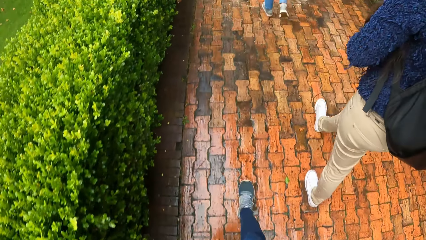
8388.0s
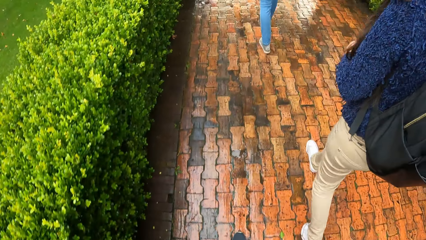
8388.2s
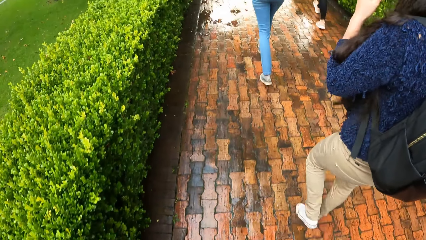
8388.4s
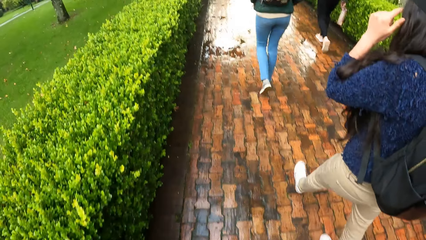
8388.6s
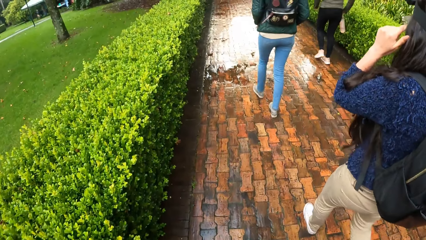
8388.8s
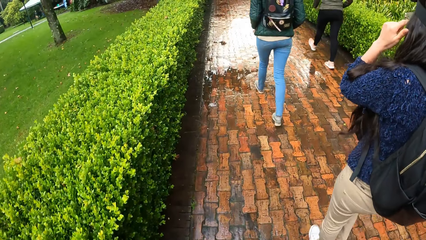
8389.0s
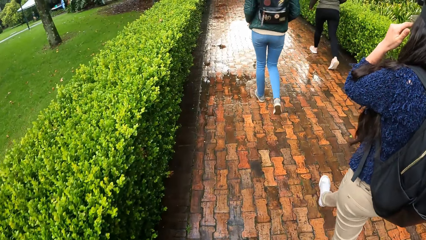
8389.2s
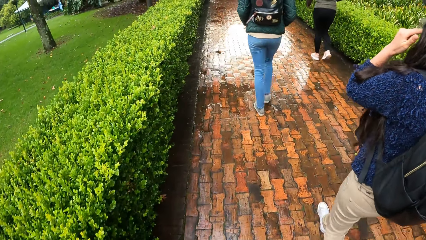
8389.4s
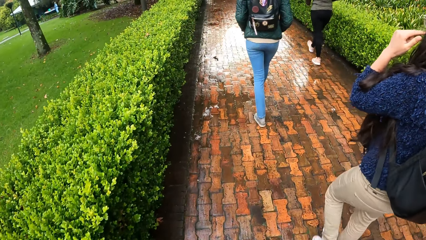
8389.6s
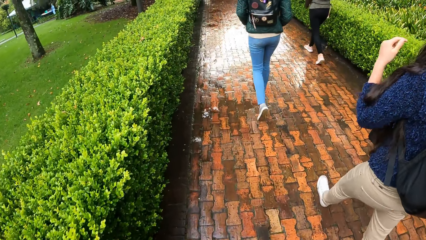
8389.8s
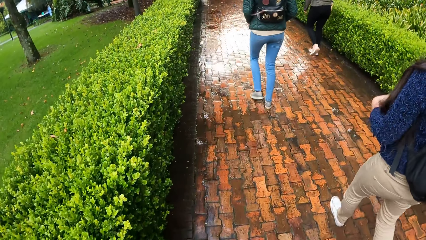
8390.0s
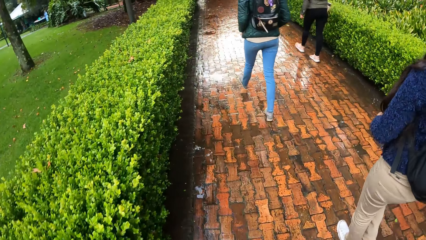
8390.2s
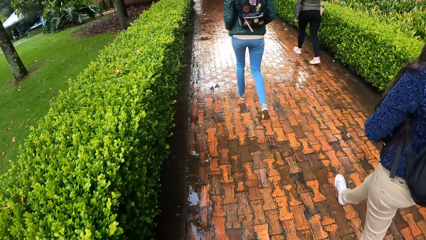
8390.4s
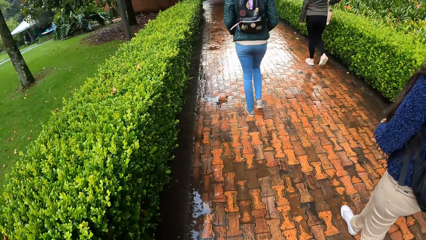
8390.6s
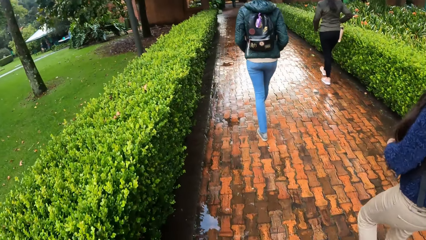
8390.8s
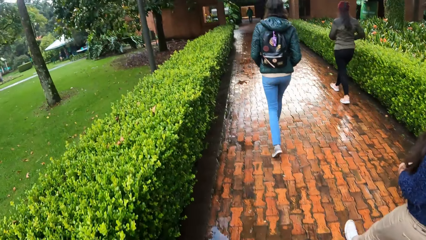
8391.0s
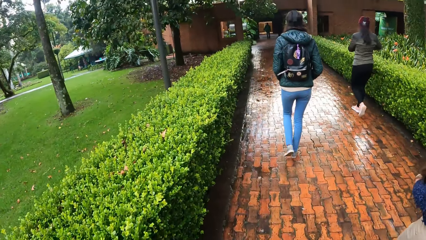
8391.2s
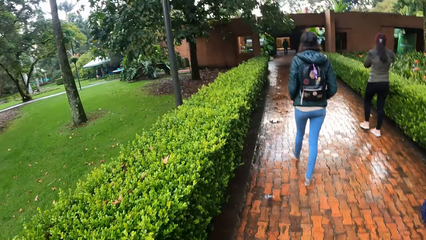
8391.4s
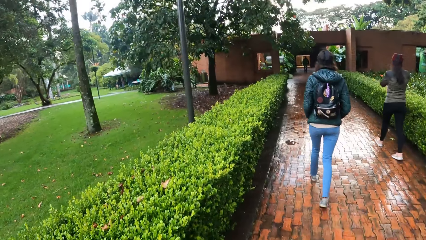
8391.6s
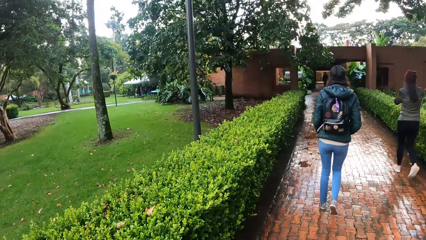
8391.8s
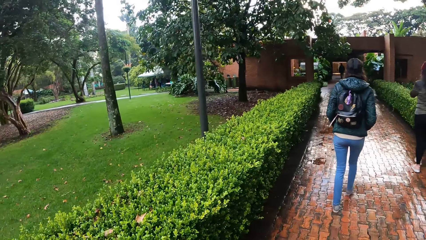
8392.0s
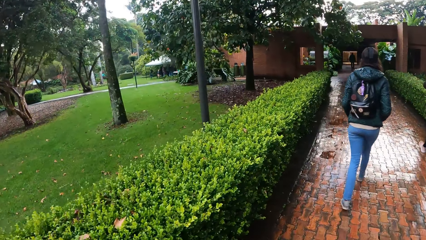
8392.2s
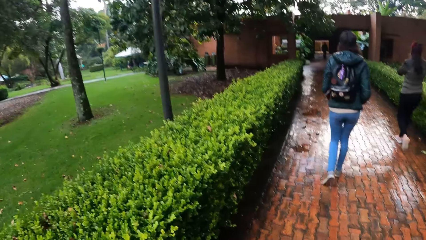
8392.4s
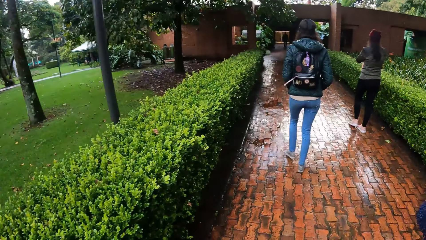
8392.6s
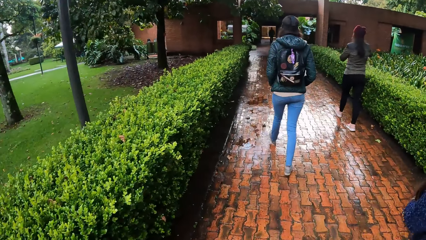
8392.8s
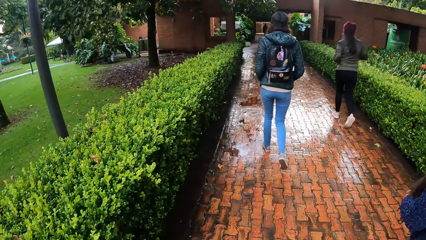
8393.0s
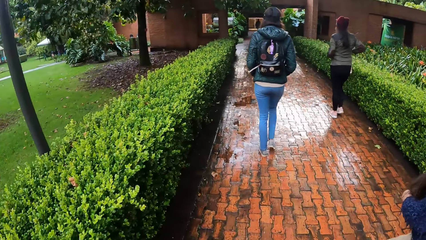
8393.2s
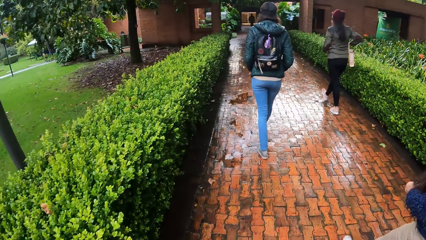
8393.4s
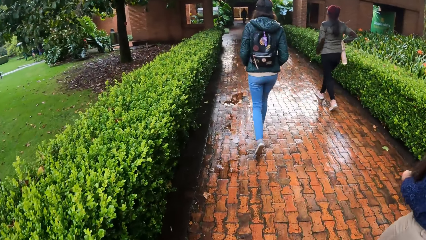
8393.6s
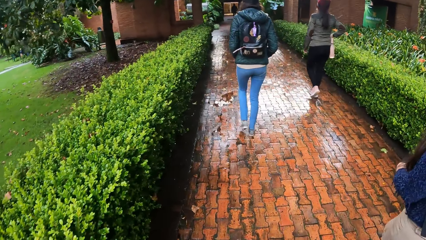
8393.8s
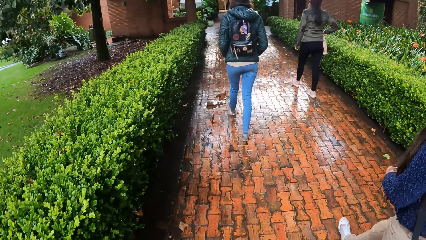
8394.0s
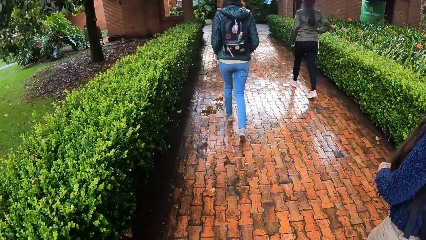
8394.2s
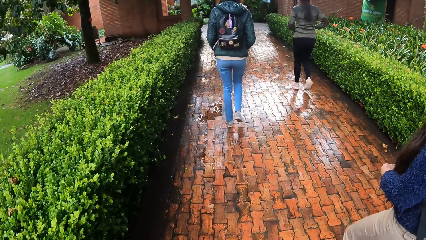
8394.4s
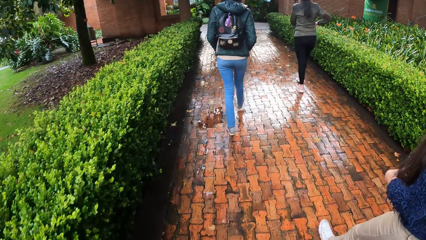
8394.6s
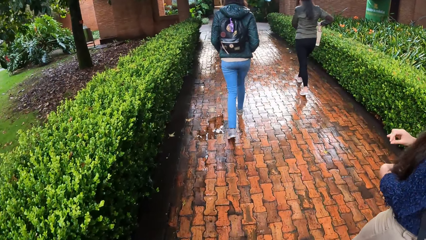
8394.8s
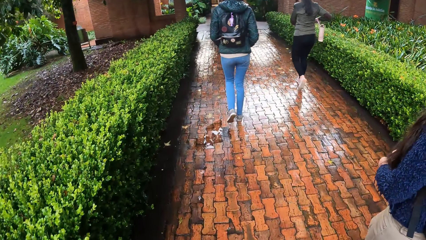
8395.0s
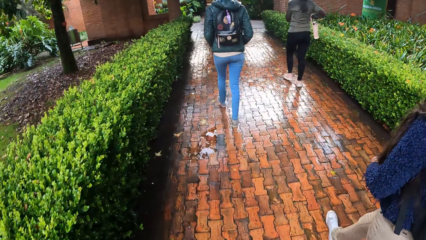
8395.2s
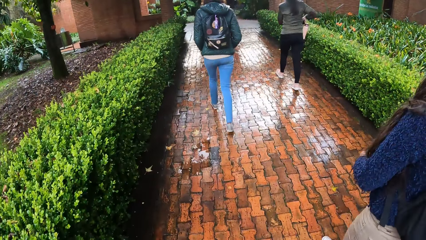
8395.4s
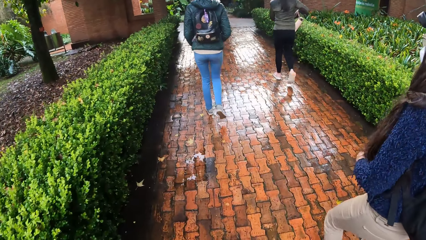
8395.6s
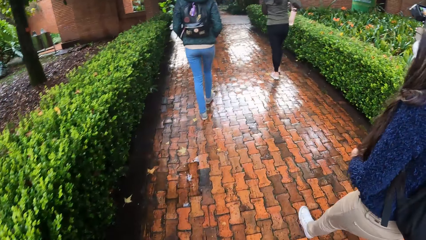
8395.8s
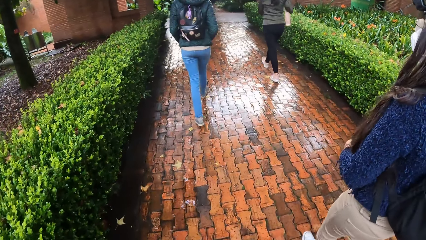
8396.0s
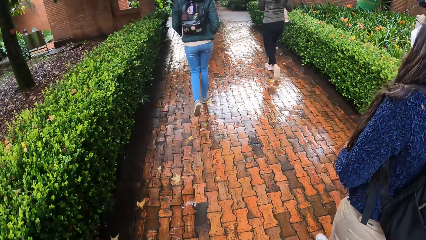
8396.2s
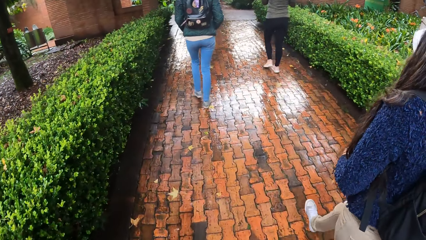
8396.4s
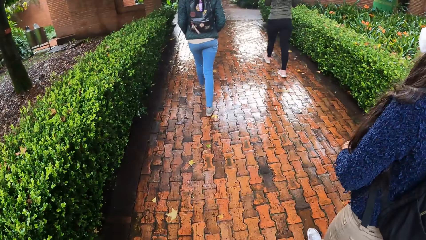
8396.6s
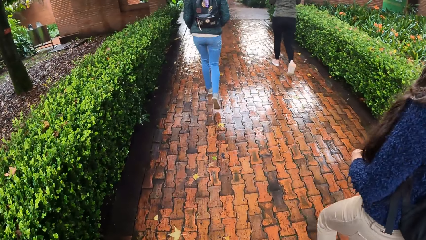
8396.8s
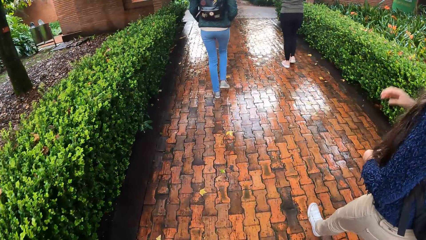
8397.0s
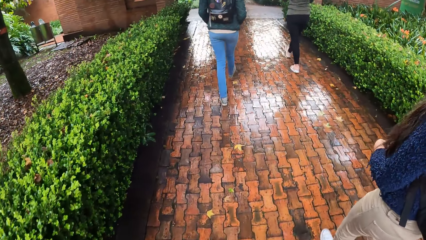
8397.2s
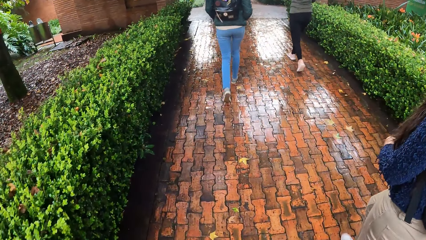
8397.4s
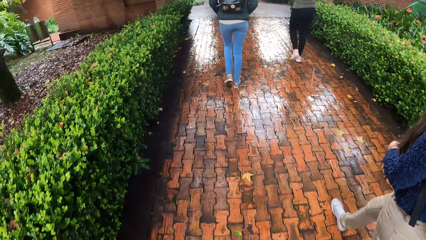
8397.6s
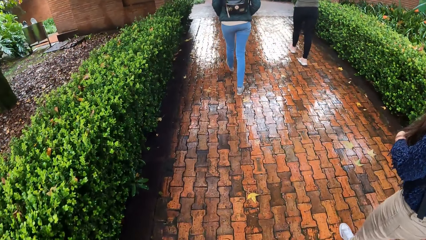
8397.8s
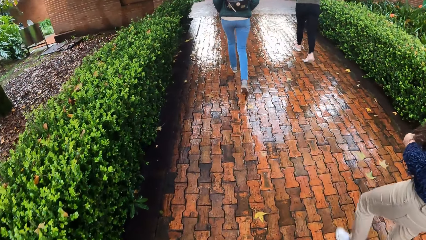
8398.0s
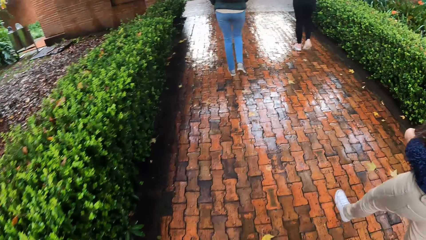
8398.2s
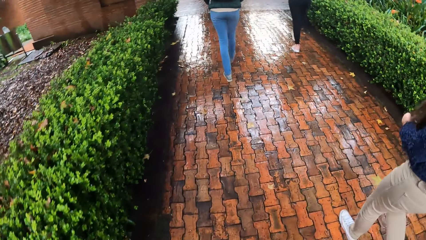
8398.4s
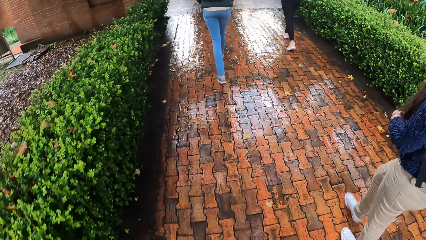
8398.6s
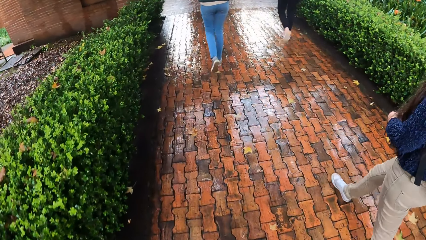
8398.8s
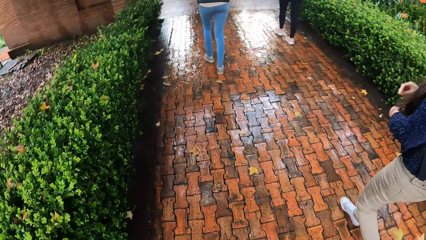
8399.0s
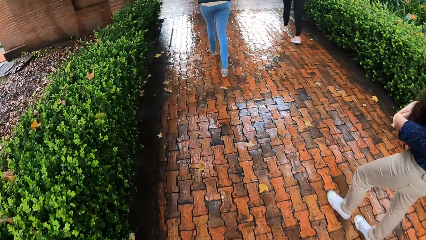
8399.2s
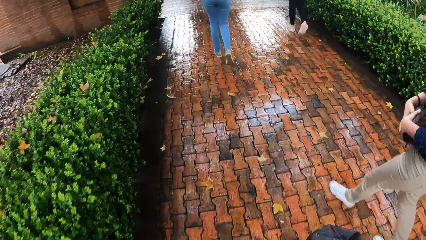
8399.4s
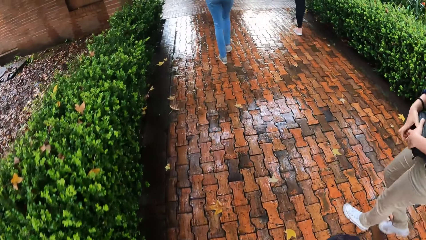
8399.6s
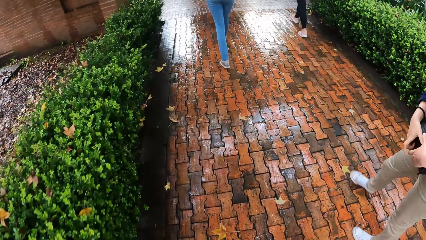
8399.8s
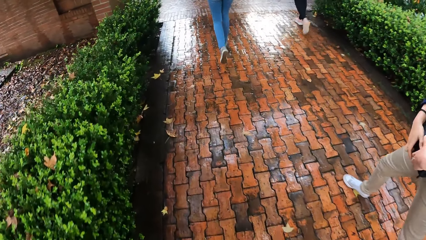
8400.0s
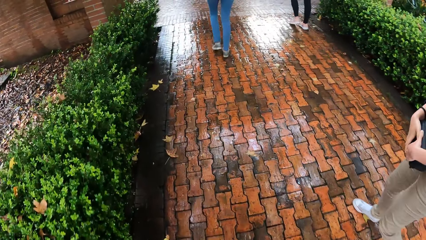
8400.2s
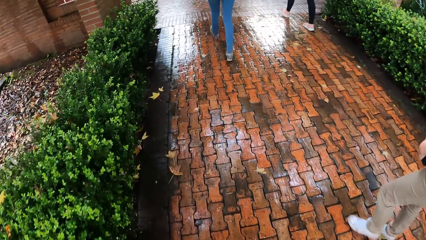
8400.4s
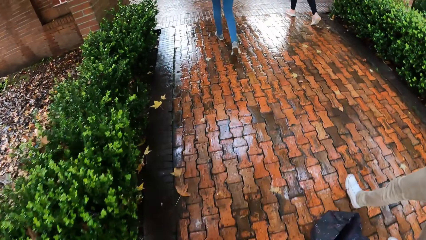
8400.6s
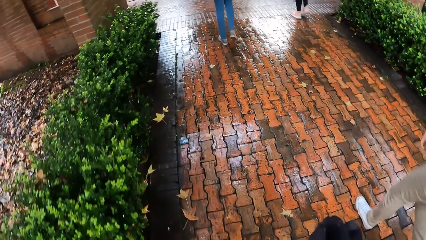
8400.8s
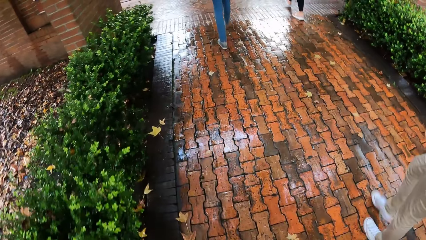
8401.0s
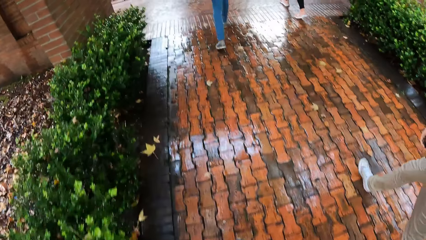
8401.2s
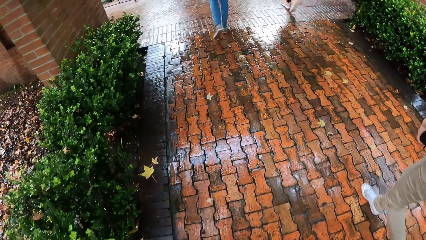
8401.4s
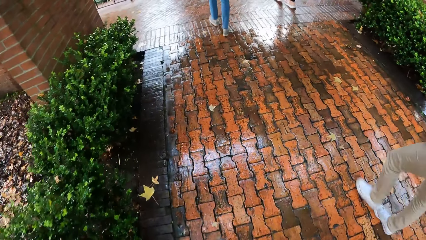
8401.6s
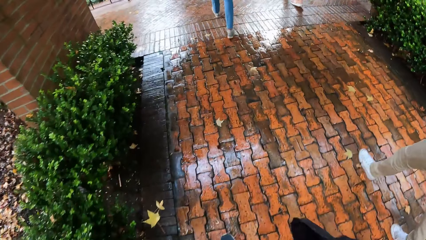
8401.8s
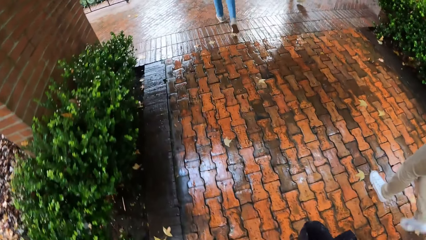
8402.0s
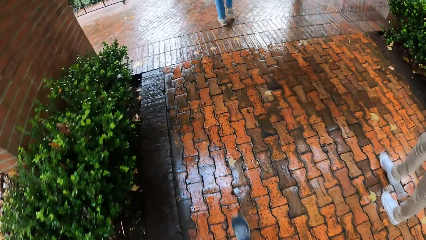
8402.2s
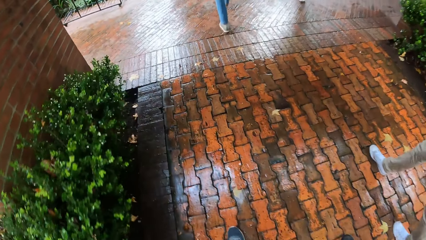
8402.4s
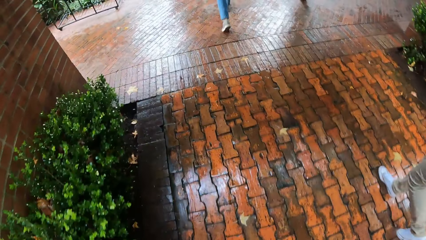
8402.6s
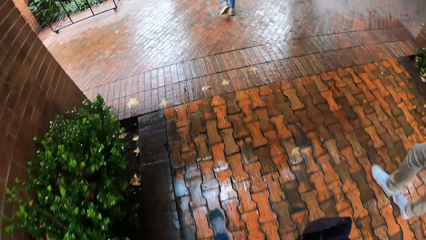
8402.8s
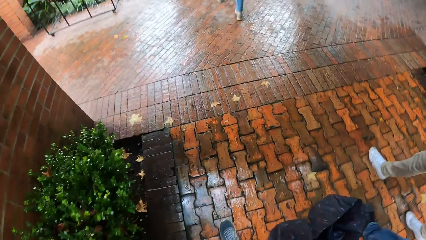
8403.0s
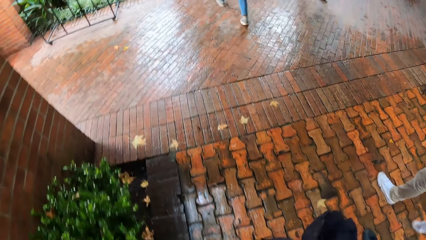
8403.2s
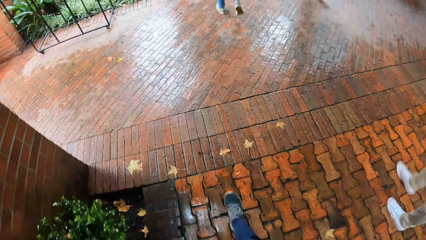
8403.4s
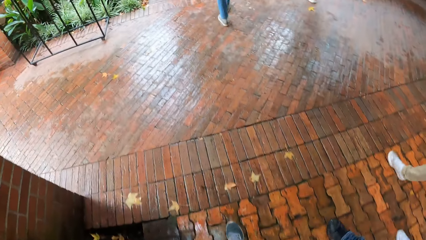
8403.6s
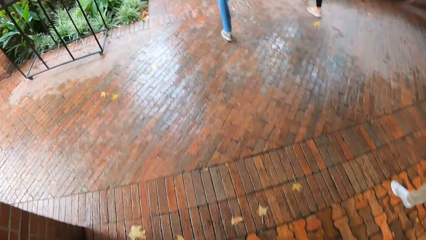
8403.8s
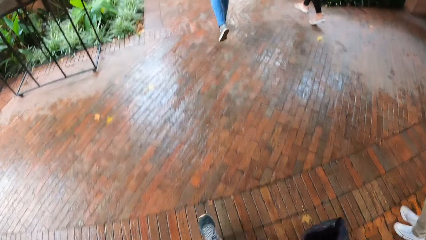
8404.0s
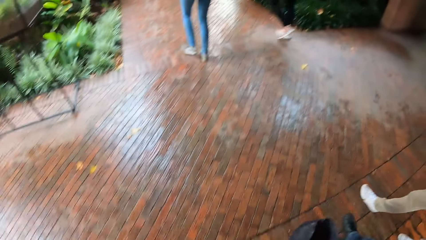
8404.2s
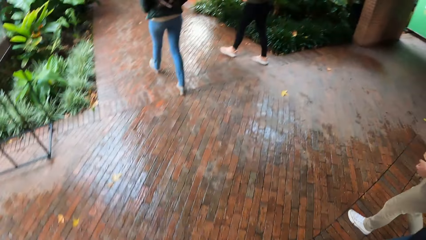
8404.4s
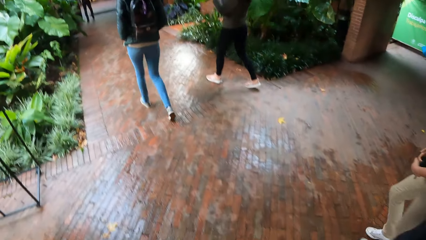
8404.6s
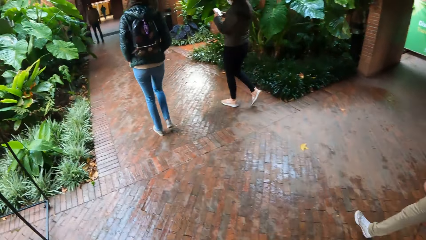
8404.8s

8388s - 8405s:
The woman touches her face with her left hand. The woman places her right hand on a black box in her right hand.
